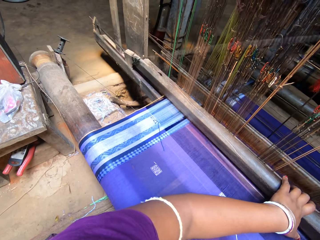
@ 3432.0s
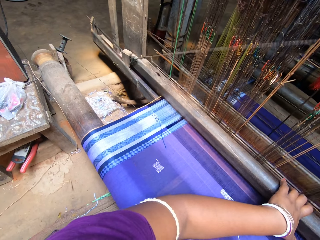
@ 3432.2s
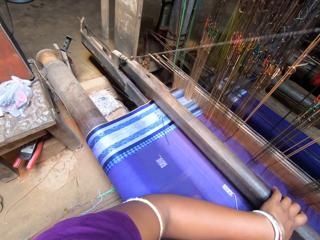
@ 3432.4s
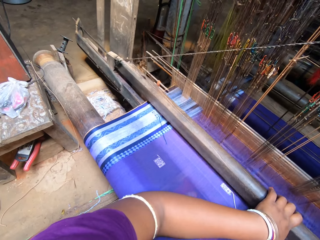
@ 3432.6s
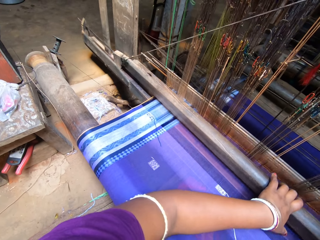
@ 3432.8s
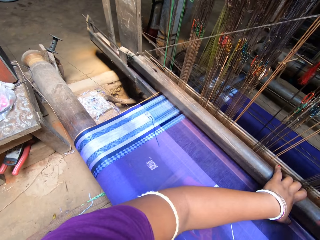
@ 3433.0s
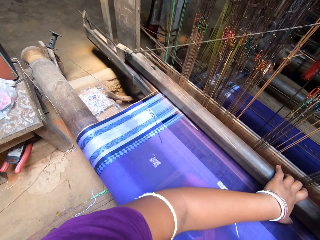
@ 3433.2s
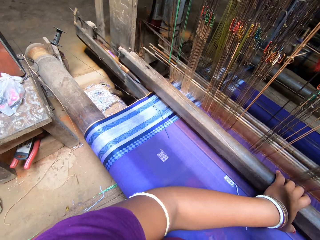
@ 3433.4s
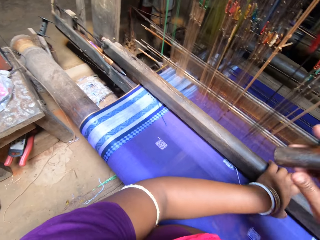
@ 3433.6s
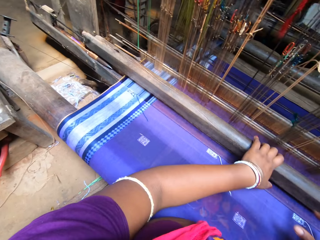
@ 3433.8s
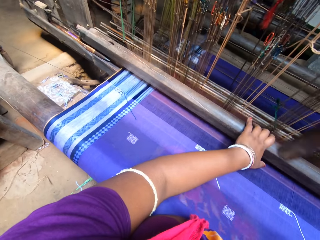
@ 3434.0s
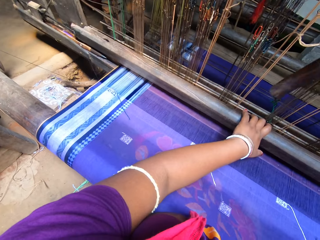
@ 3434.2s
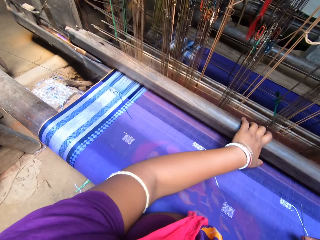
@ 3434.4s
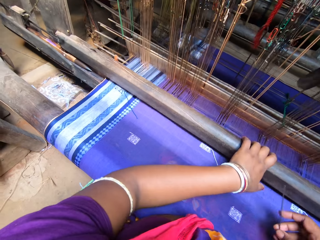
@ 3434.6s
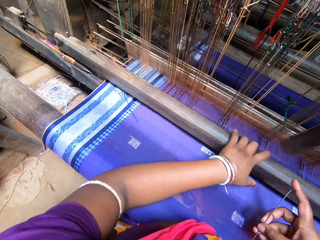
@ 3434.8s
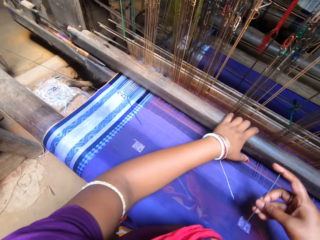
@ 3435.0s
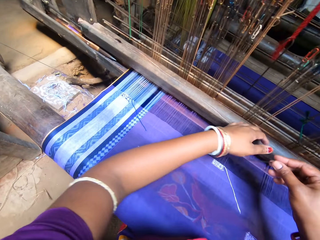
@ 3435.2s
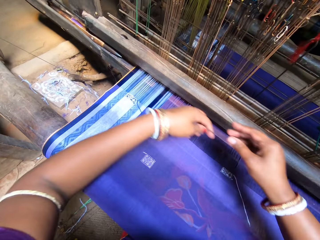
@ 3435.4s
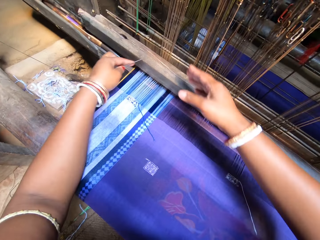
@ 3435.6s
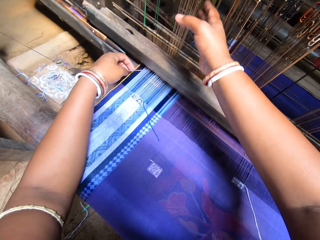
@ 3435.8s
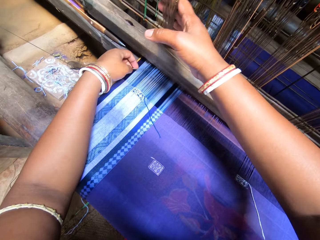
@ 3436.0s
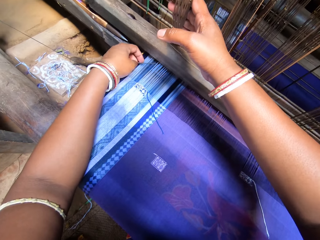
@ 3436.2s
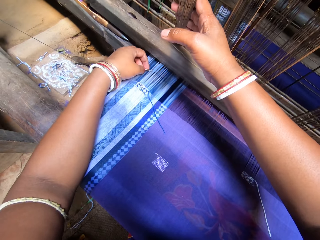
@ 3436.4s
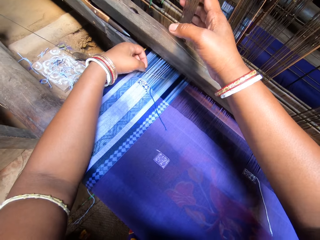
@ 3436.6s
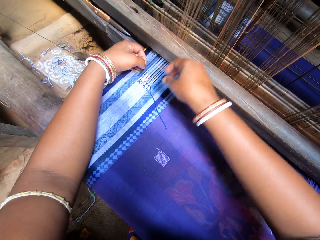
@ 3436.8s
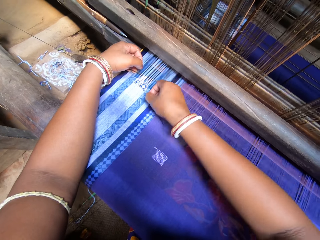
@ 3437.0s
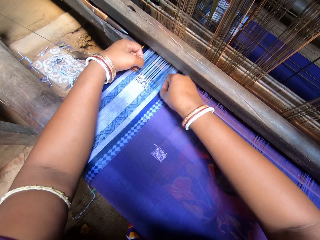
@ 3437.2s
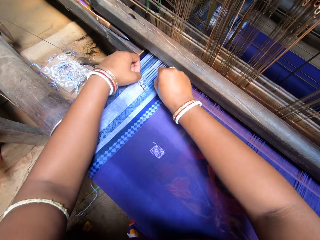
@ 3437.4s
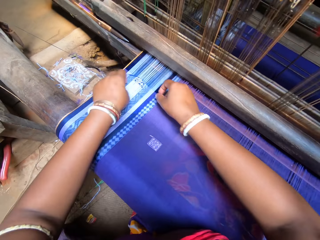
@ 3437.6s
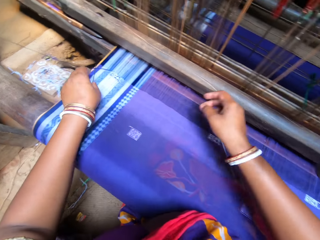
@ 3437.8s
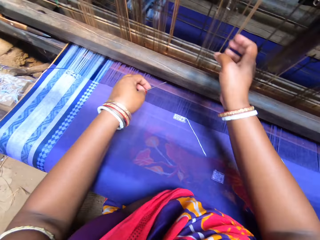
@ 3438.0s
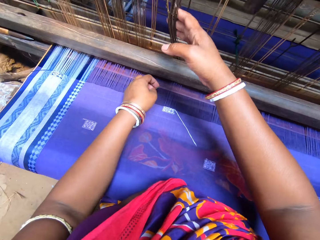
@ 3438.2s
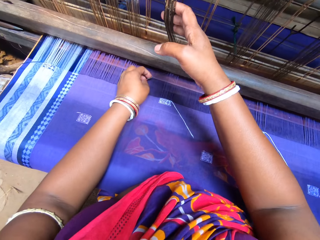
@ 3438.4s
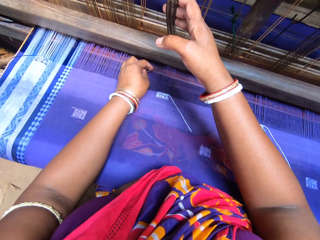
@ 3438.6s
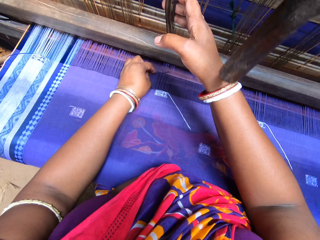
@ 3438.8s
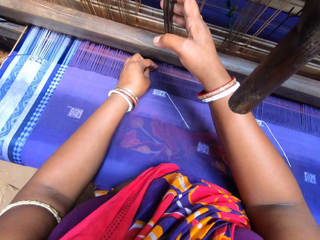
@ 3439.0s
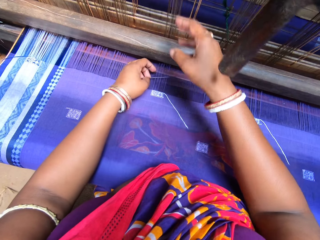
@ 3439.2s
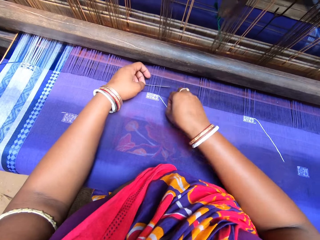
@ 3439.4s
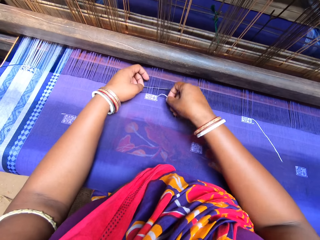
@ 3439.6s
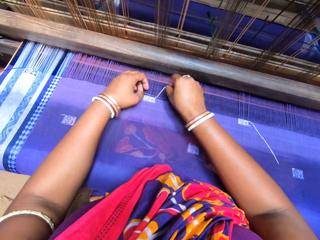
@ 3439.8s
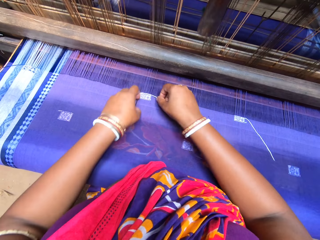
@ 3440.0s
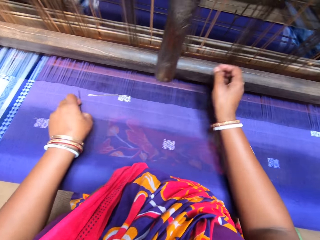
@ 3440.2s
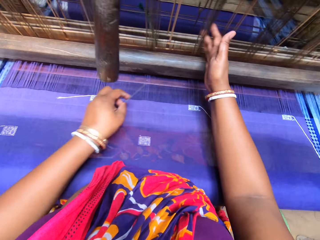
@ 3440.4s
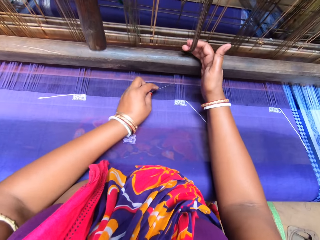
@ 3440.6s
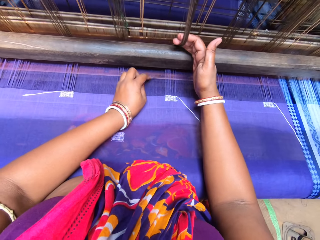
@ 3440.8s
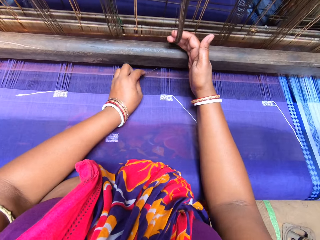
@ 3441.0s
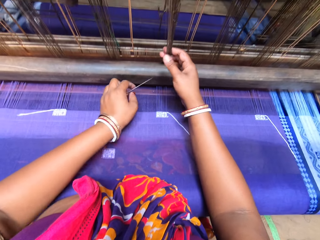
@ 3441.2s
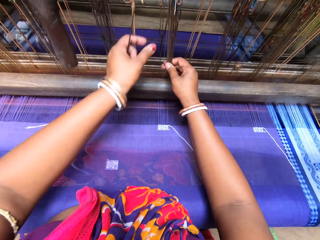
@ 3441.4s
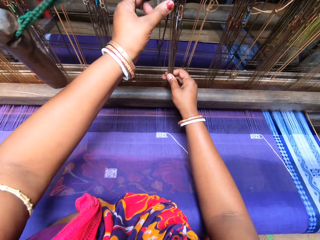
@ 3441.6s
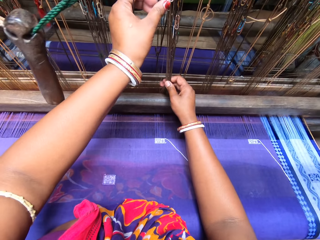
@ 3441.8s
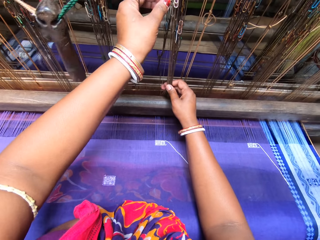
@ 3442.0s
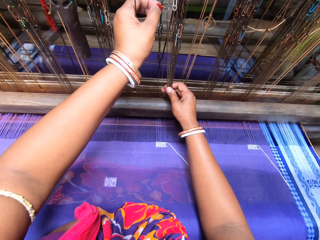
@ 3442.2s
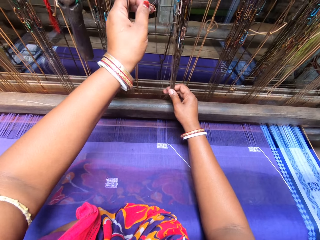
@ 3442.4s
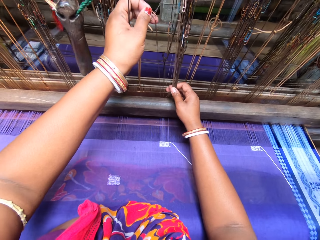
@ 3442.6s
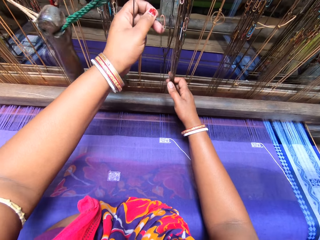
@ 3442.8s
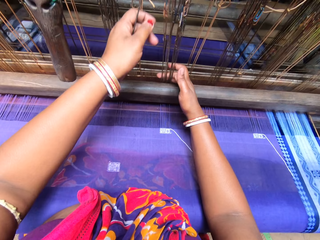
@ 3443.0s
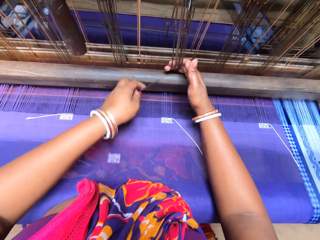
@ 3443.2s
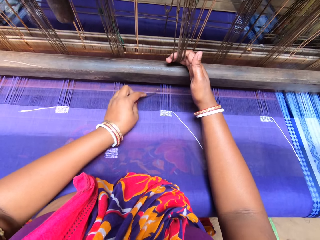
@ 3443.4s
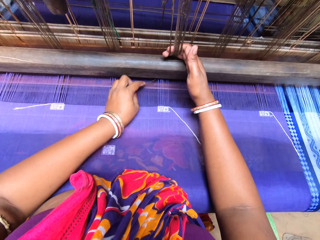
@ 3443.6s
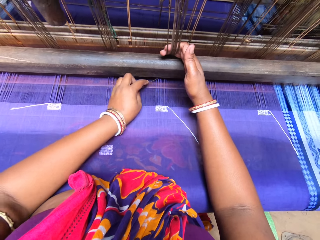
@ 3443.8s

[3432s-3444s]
The camera wearer picks the pin from the tapestry with her right hand. She rolls thread into the tapestry with the pin in her left hand.

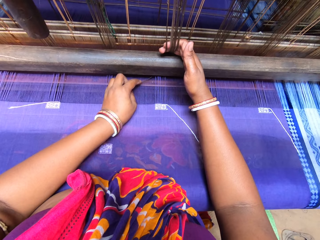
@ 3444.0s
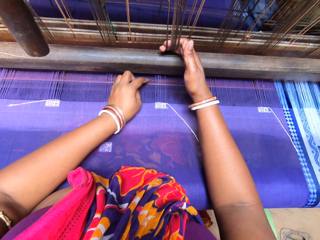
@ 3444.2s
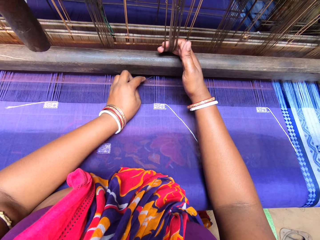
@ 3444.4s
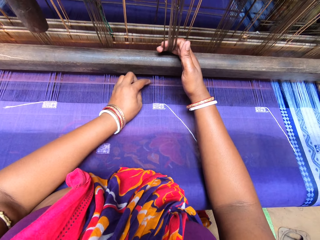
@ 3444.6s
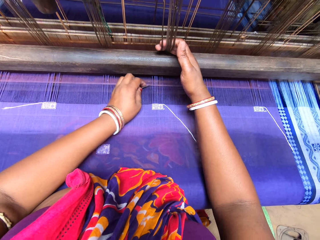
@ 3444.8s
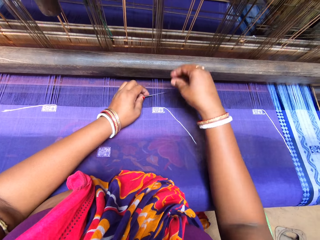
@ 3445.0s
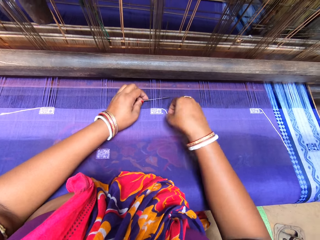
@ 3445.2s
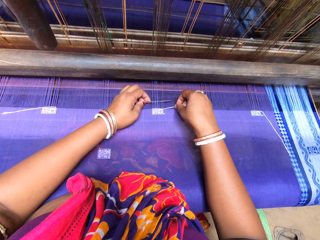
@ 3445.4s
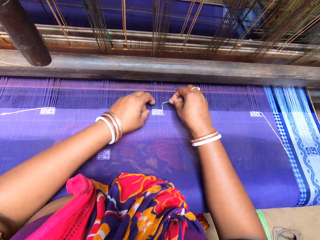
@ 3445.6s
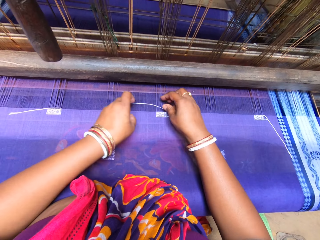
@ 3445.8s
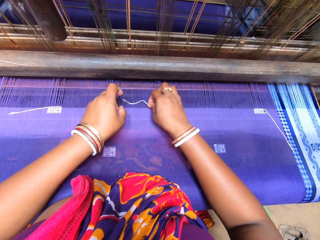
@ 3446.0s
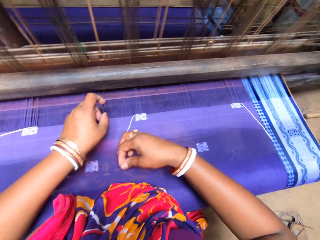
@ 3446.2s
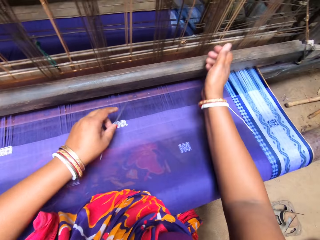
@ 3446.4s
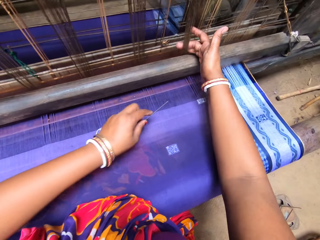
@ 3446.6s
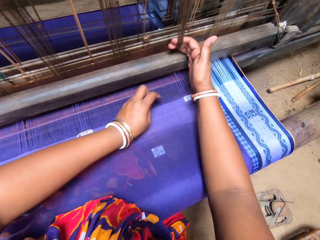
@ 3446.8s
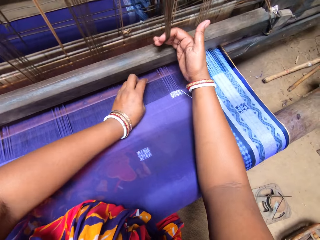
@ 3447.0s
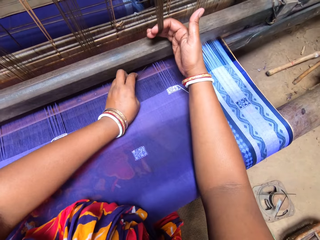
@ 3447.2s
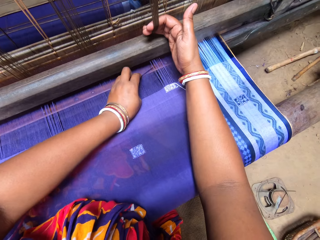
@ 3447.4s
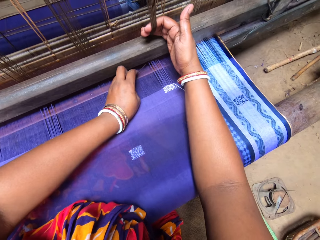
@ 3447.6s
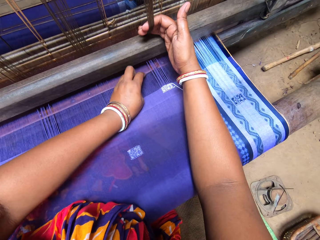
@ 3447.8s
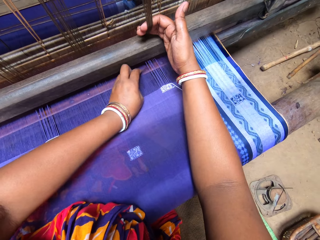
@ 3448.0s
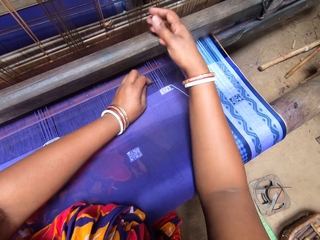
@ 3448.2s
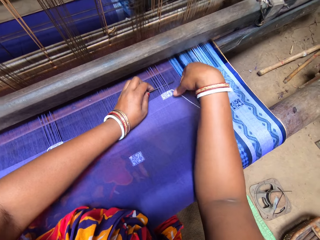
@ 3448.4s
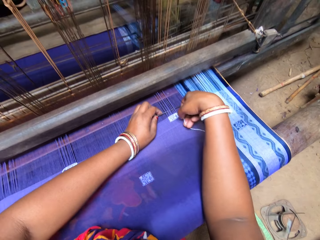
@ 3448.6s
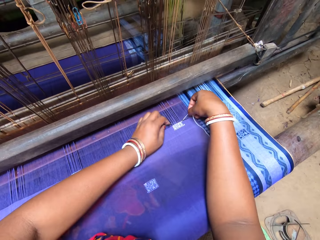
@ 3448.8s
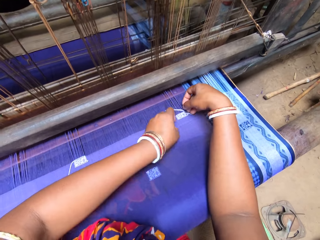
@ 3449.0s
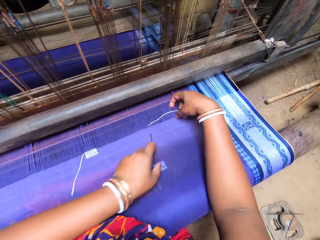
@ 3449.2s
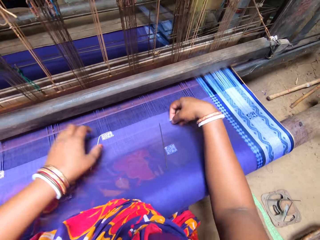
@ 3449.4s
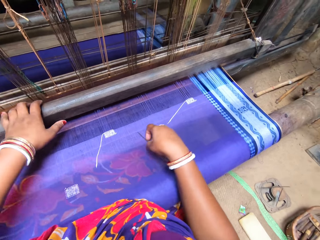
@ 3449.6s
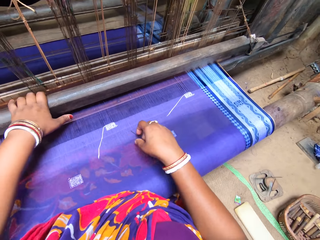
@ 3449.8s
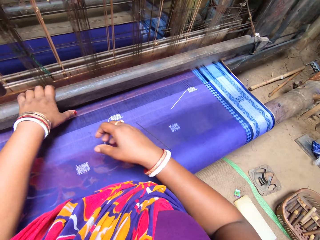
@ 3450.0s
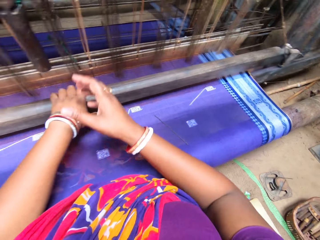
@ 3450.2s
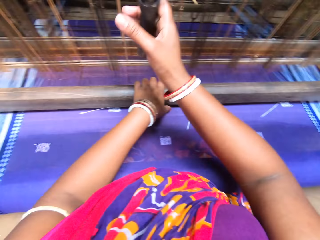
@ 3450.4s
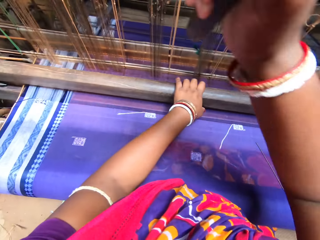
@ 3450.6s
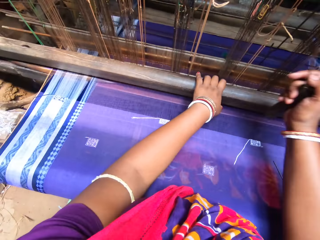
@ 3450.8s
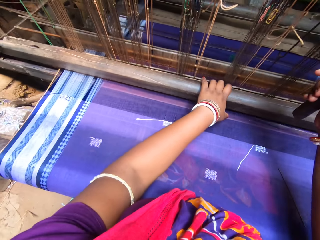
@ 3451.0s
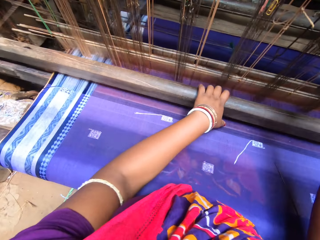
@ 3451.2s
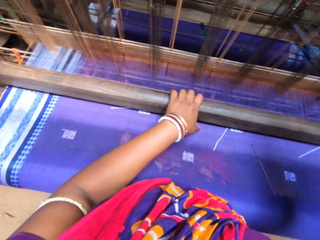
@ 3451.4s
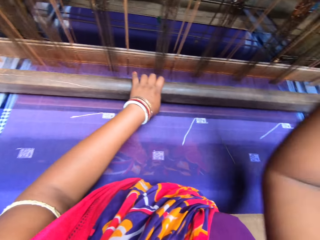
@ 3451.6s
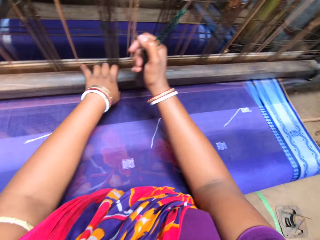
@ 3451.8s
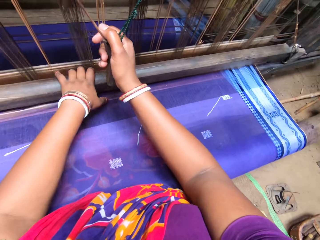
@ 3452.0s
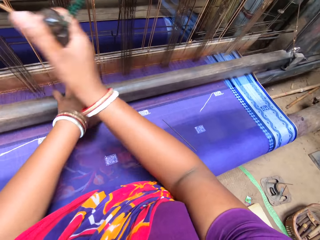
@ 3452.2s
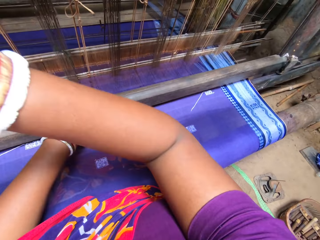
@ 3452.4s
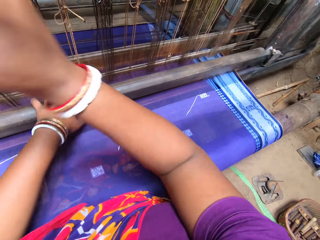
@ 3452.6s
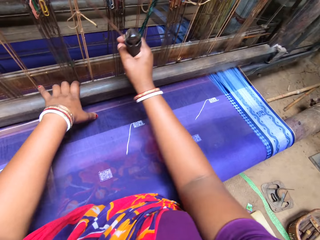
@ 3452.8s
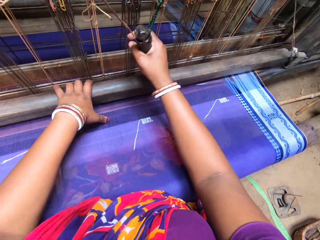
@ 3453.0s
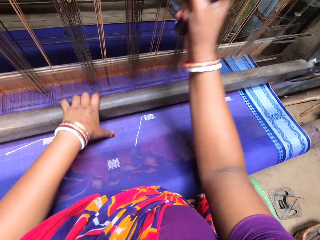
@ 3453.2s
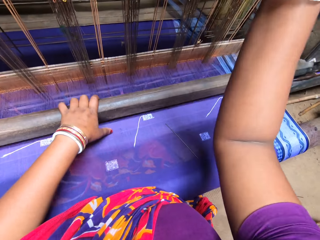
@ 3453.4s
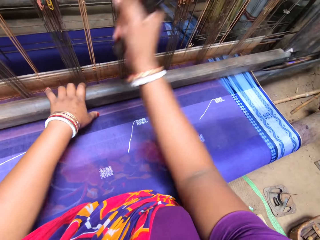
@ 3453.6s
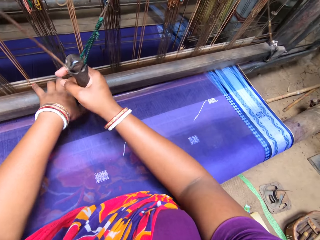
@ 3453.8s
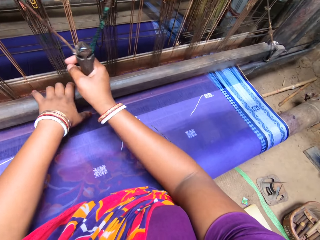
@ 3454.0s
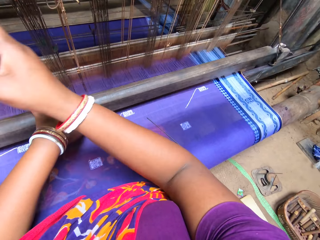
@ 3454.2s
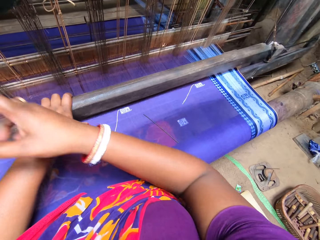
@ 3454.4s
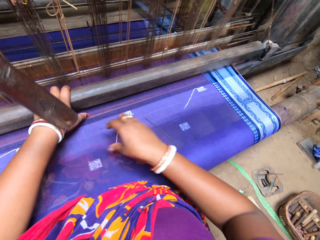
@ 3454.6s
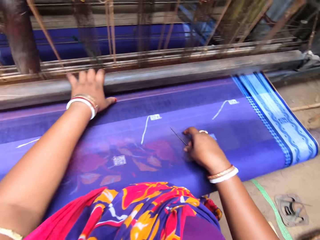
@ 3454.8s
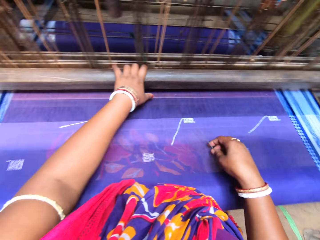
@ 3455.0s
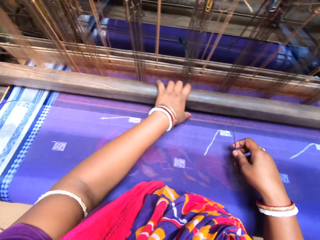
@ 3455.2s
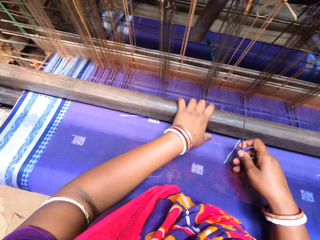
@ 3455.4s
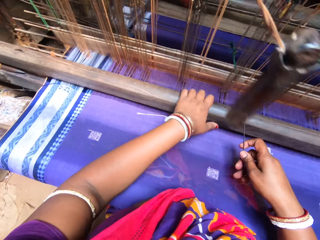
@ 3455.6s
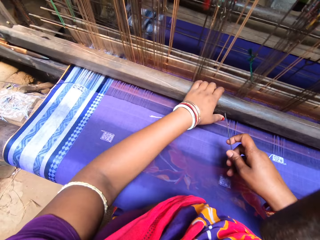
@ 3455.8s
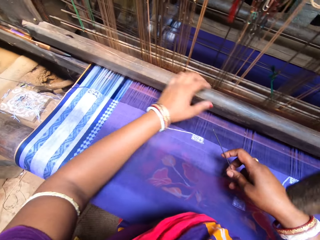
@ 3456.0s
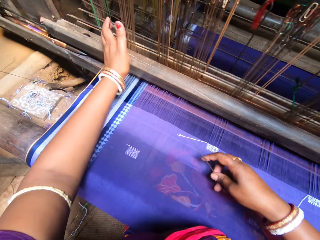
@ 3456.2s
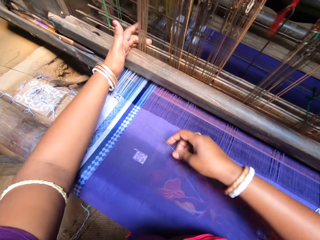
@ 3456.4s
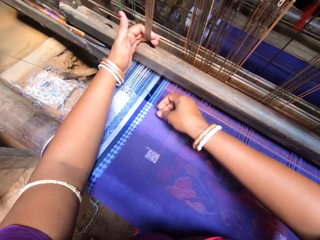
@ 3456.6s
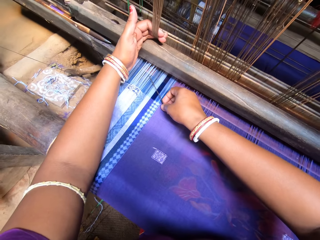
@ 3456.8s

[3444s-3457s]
The camera wearer drops the pin on the tapestry with her left hand. She weaves the tapestry on the handloom with both hands. She rolls the machine on the fabric. She picks up the pin from the tapestry with her right hand.
